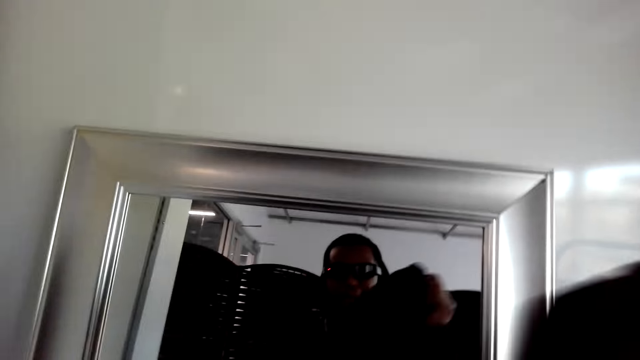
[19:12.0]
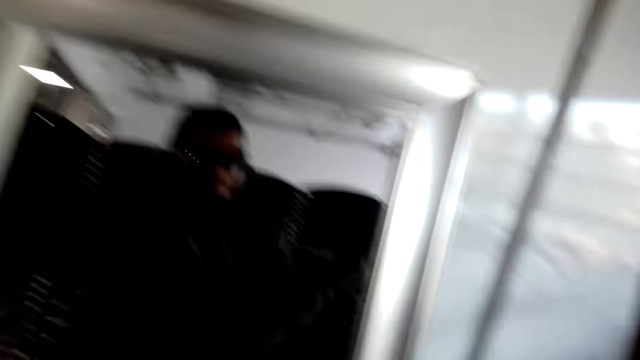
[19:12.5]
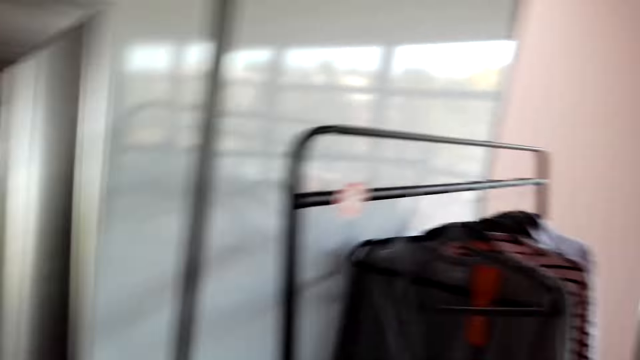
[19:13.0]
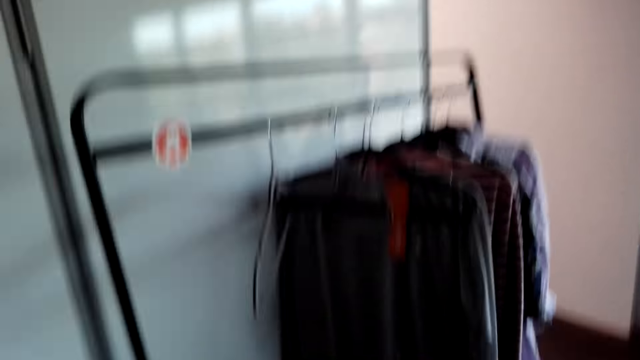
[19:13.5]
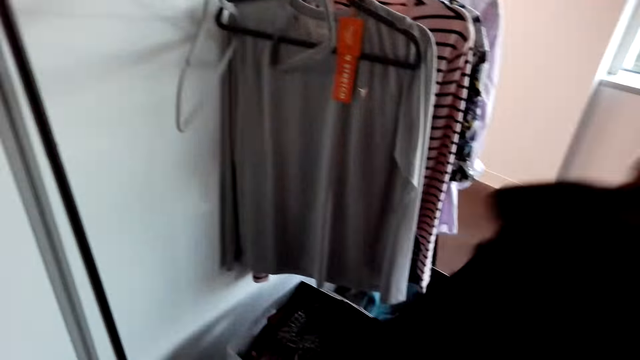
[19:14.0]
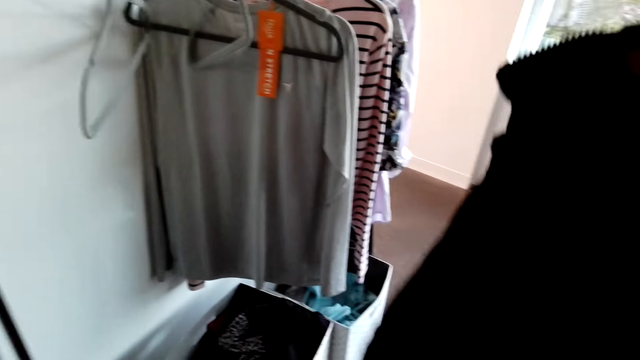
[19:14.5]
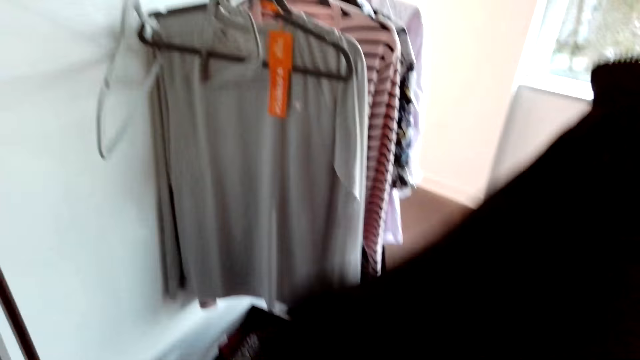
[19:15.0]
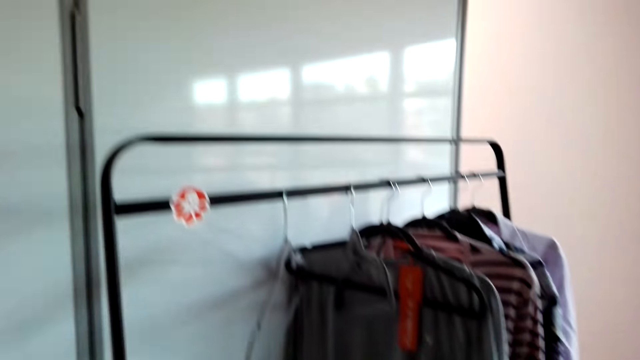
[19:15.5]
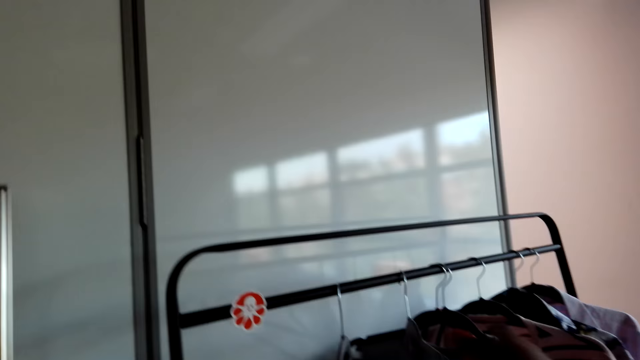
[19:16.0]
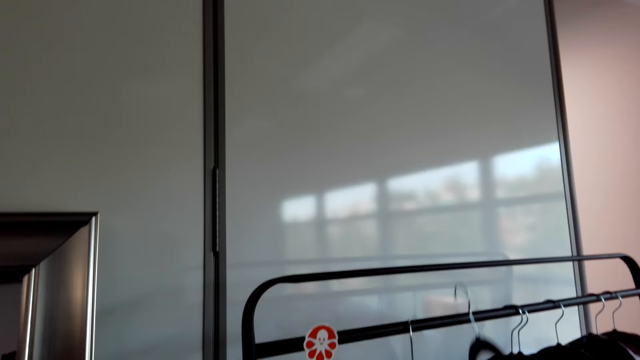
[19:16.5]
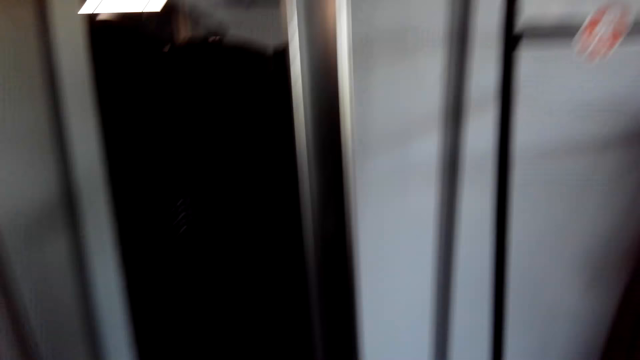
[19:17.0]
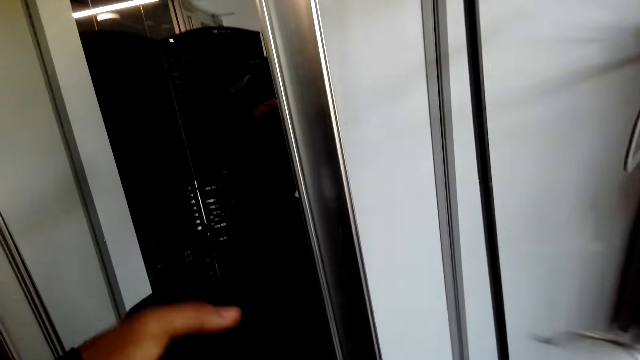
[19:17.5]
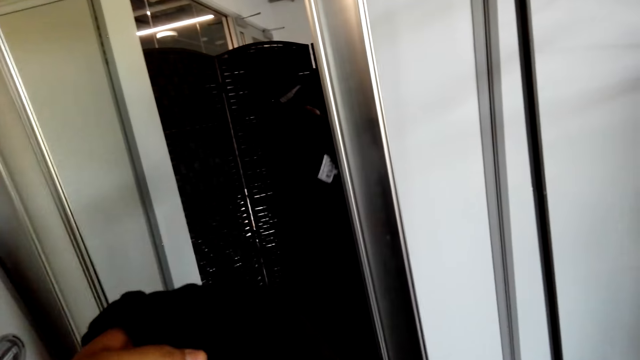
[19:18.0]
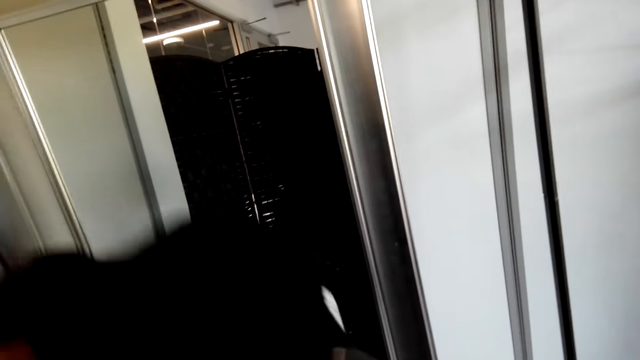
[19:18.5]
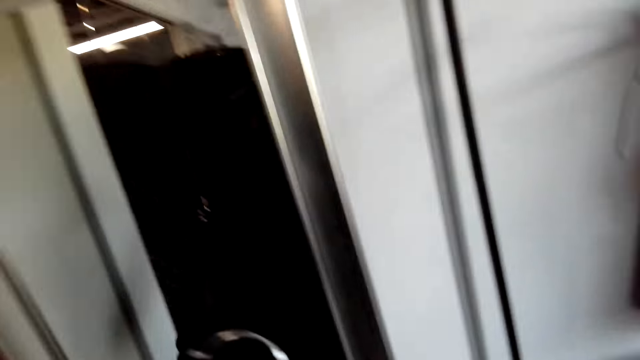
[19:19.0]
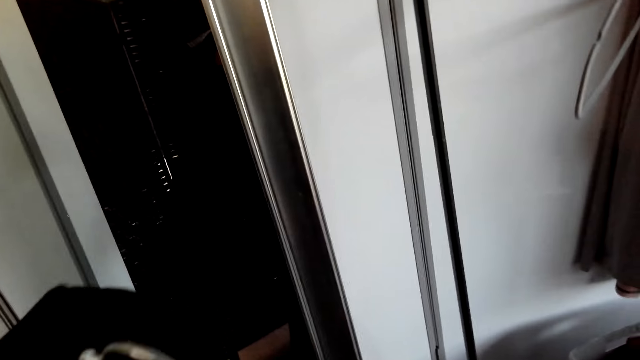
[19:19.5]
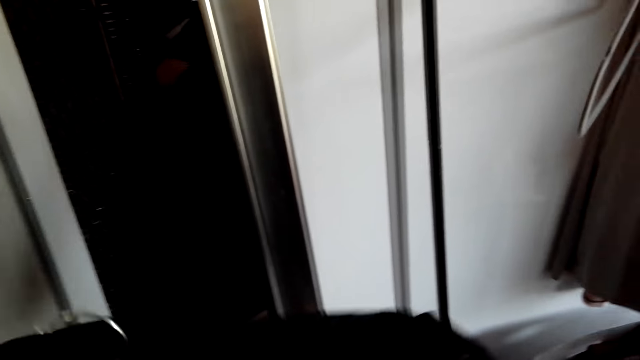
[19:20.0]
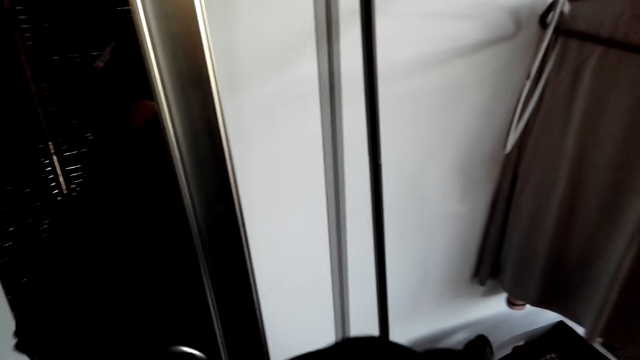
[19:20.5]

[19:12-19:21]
The camera wearer removes the jacket and puts it back to the hanger.

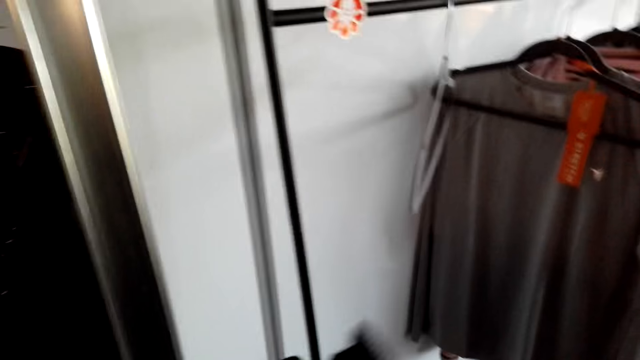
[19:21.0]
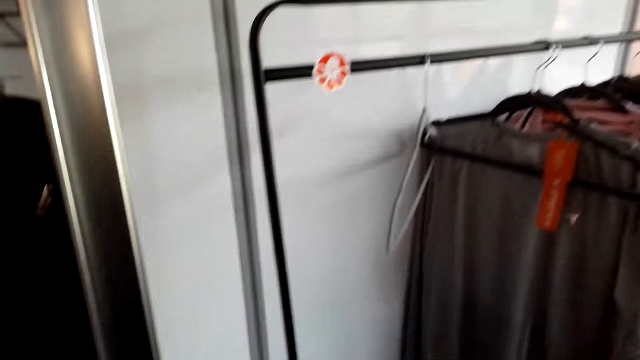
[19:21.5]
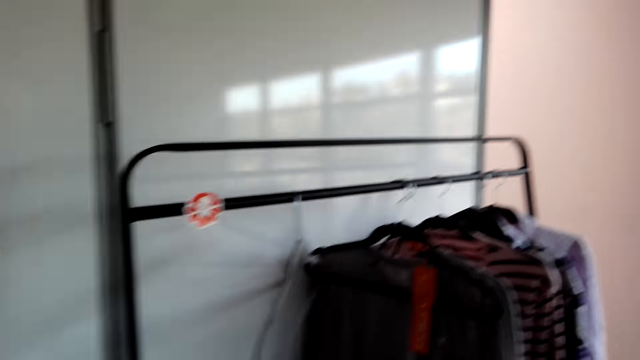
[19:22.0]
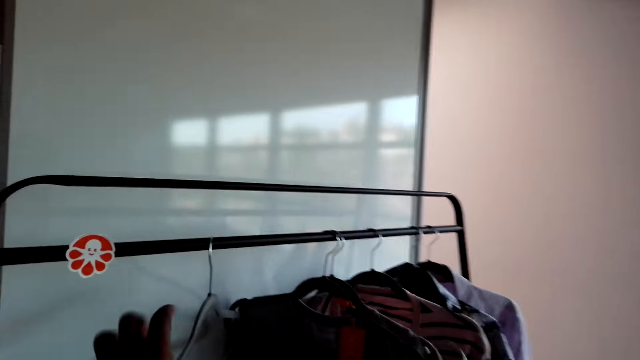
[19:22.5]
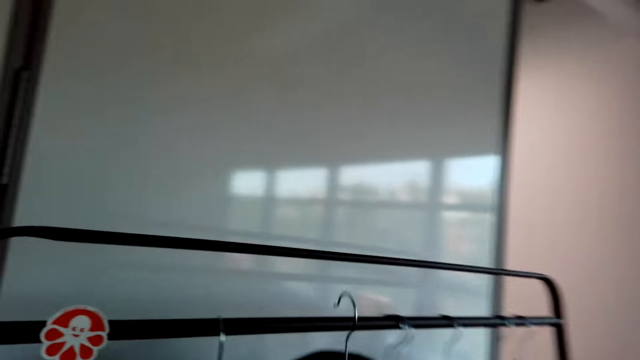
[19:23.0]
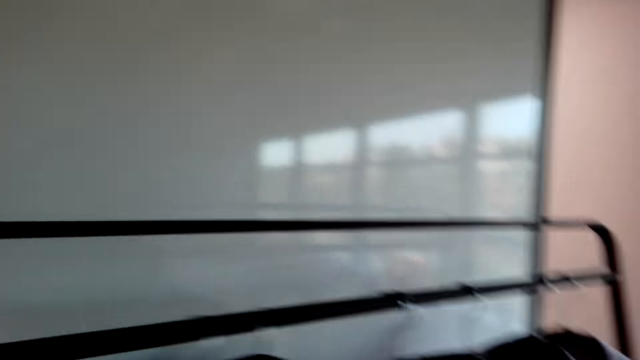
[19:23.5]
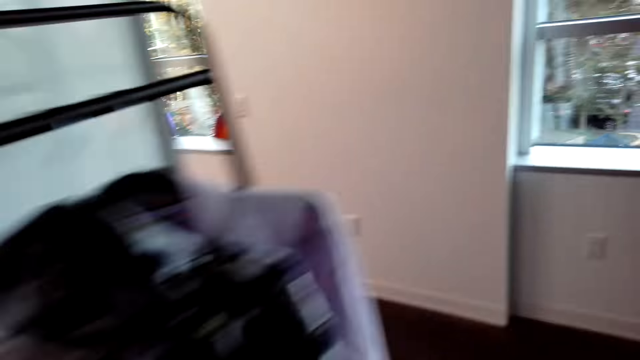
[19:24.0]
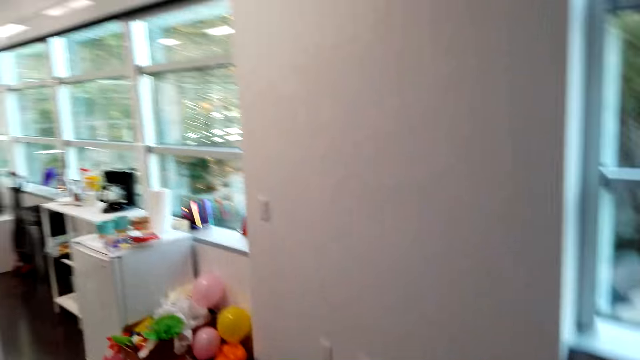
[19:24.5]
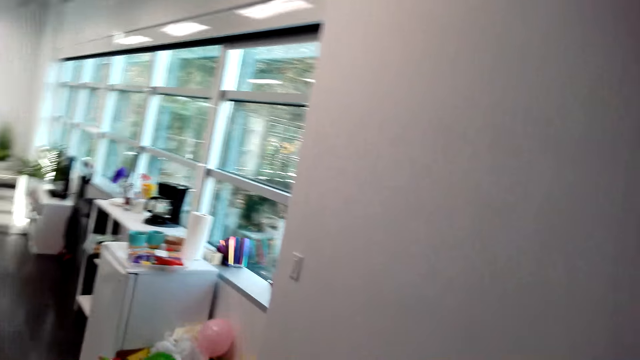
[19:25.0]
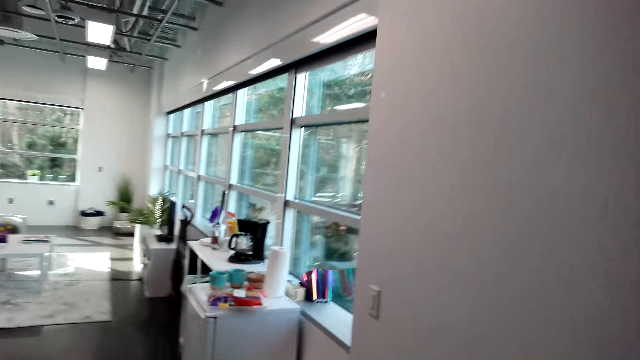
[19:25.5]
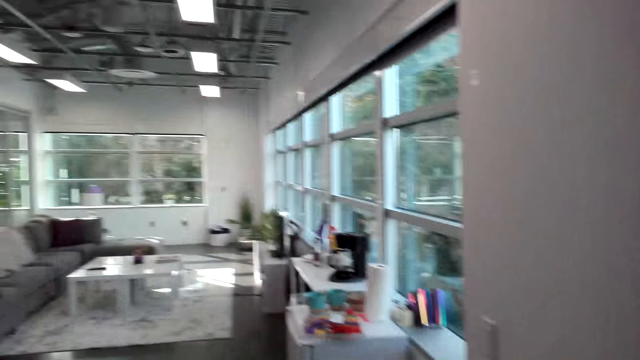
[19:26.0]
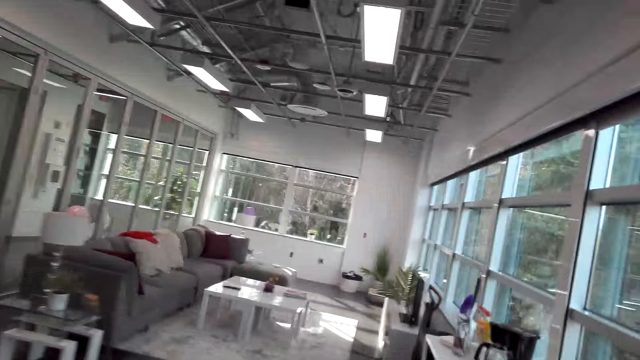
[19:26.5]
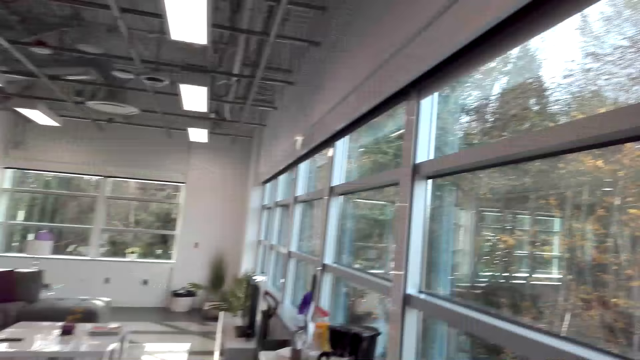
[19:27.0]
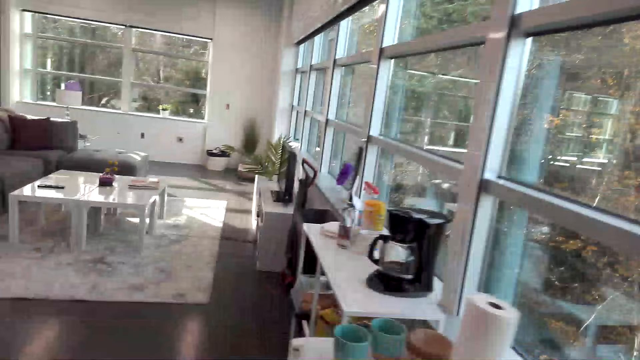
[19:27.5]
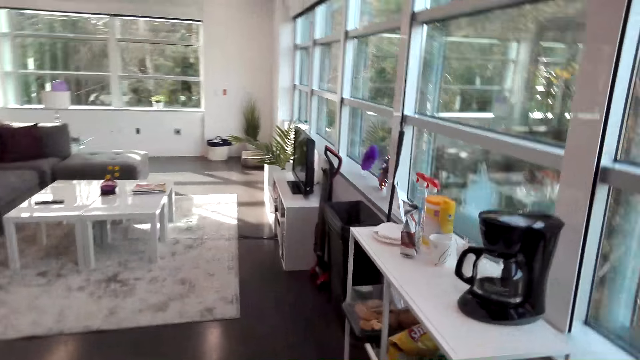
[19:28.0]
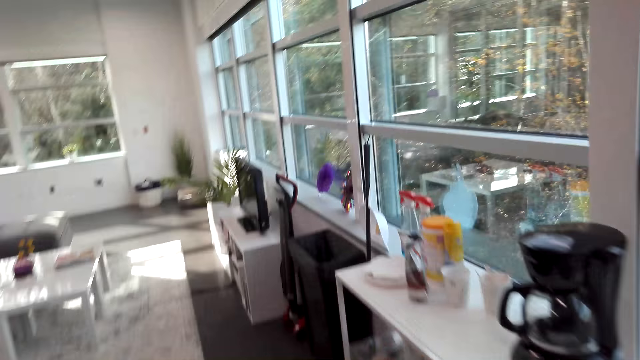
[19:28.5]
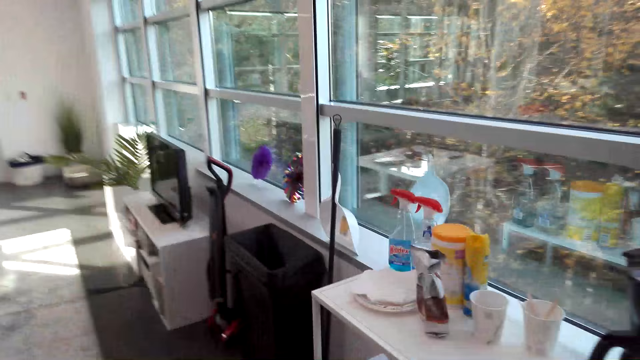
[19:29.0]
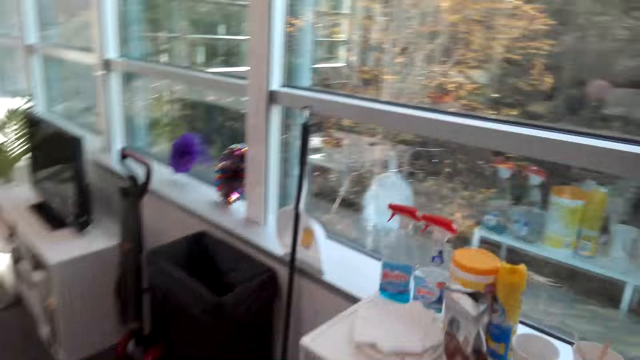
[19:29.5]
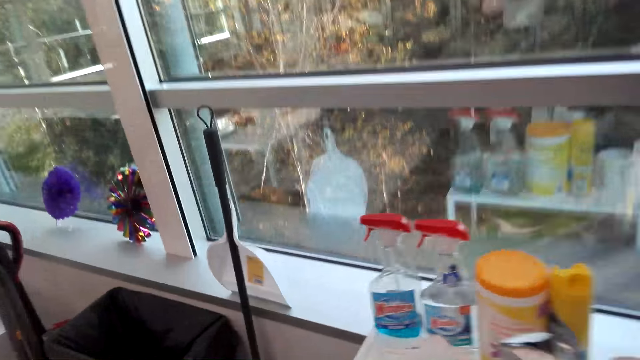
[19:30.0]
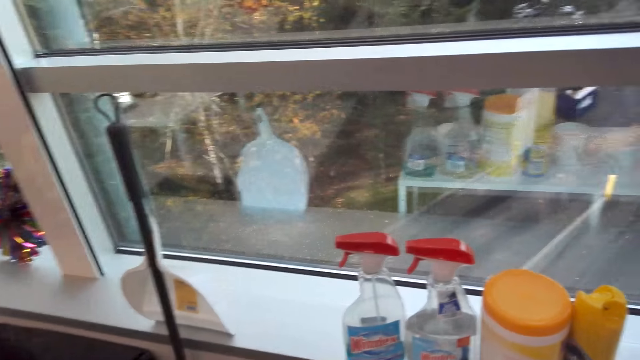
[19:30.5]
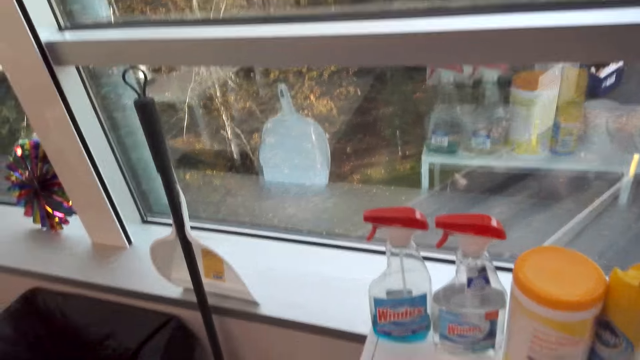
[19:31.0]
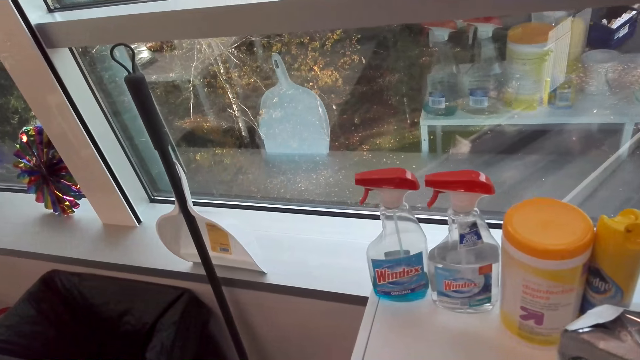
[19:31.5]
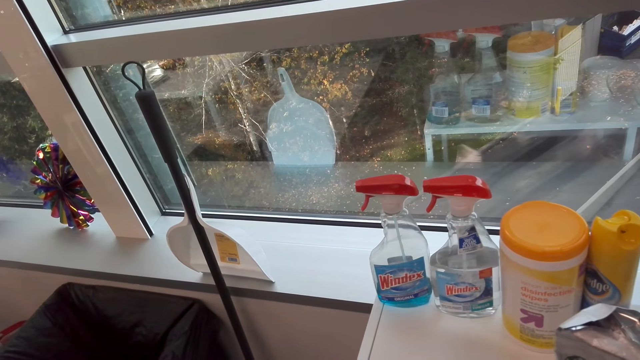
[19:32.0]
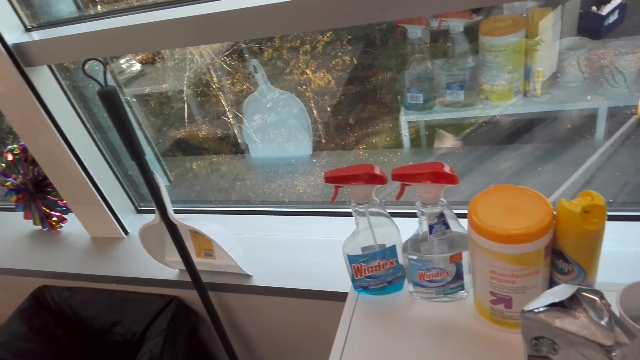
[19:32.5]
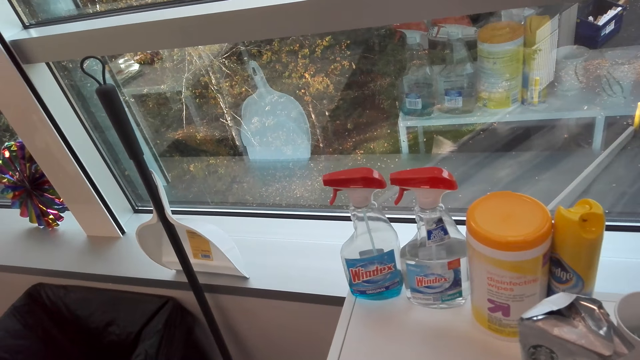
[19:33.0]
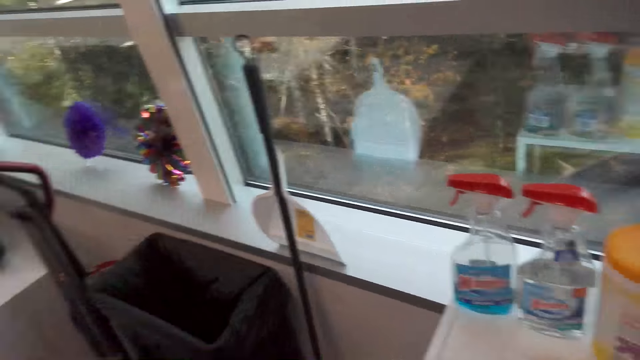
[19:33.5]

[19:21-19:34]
The camera wearer hangs the hanger on the stand. They walk in the house. They stare at the window.
